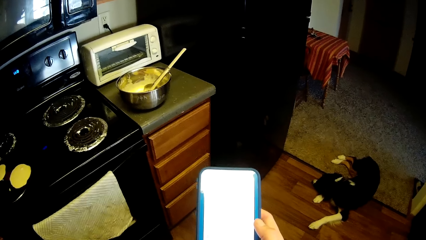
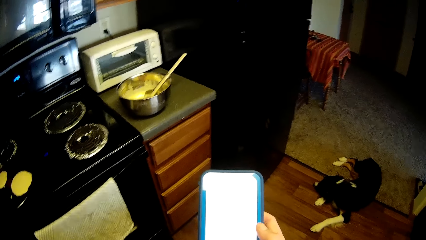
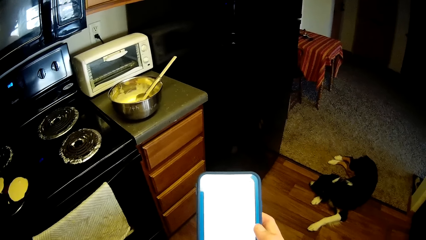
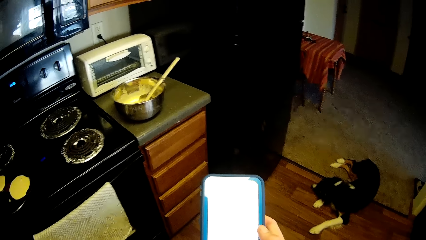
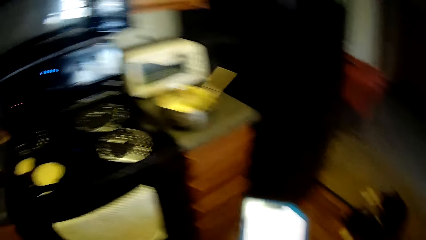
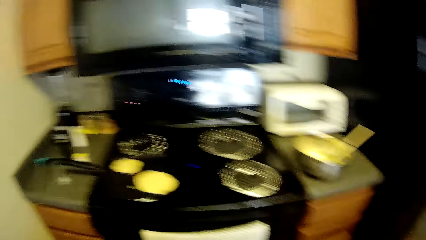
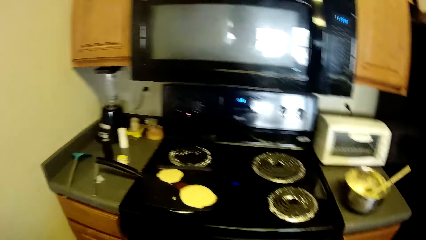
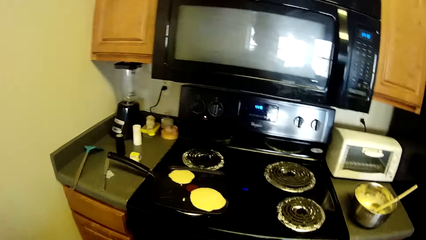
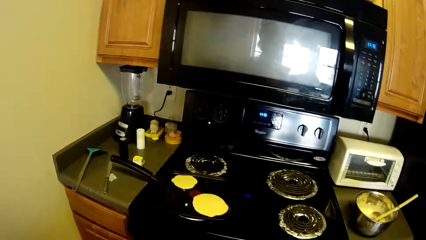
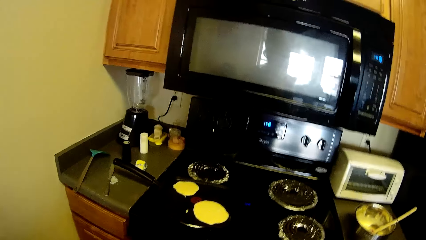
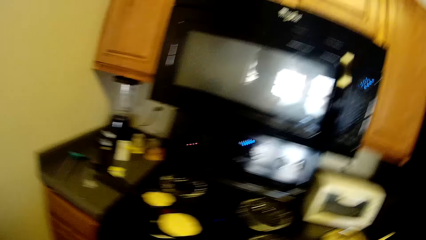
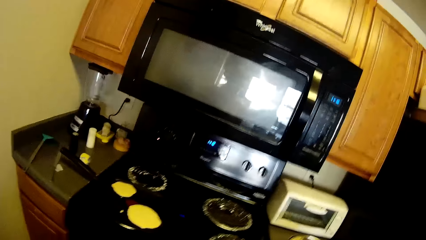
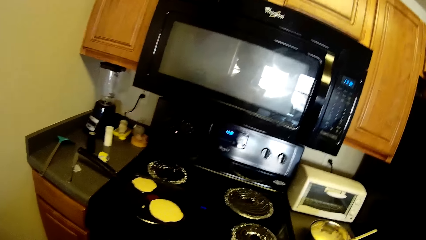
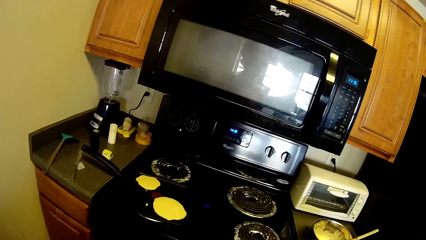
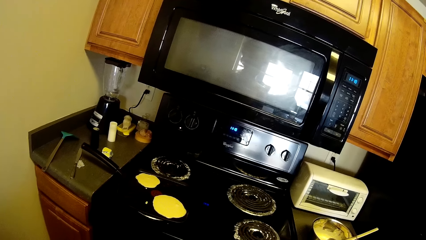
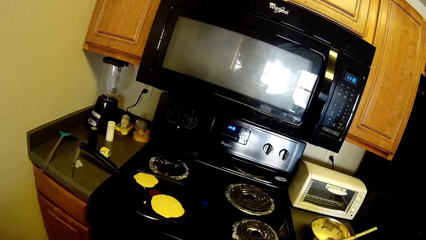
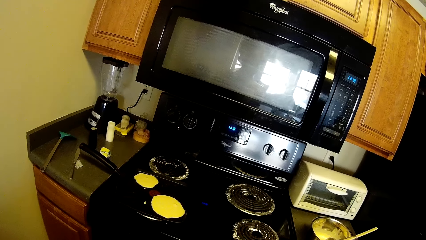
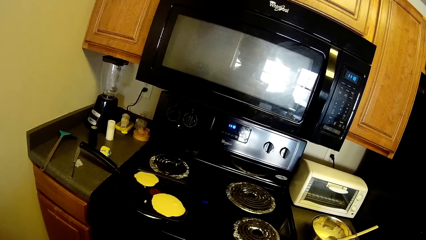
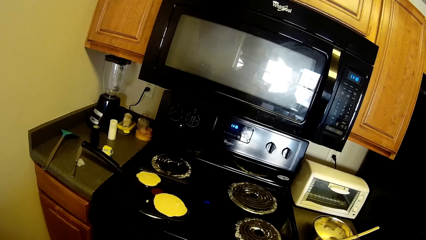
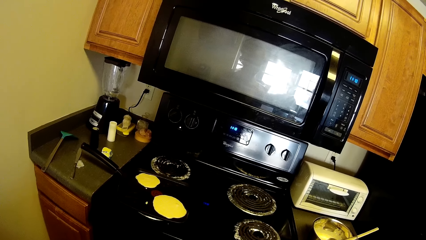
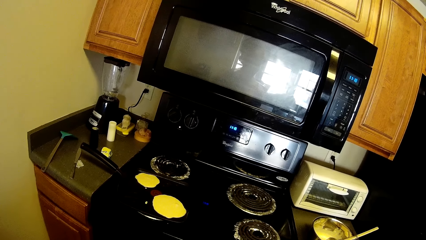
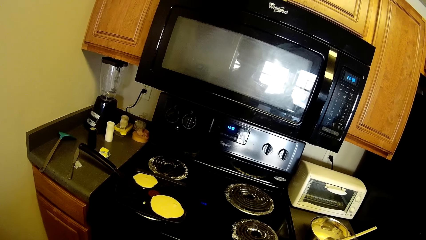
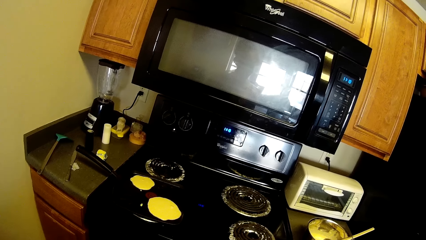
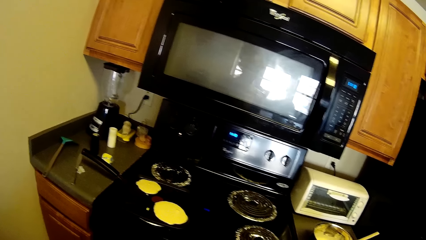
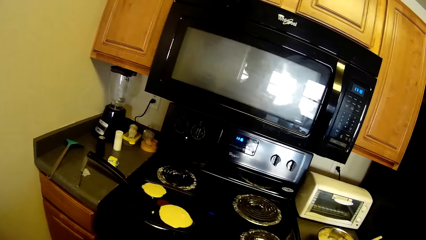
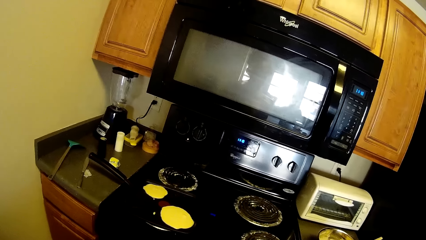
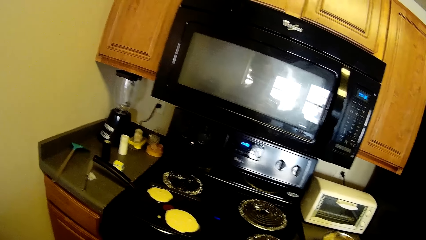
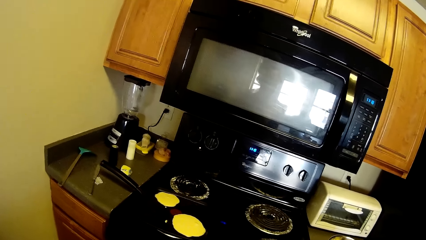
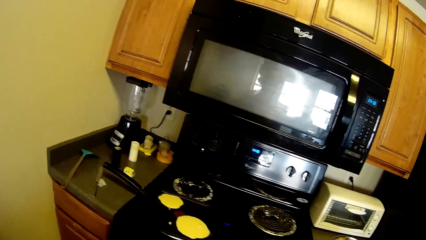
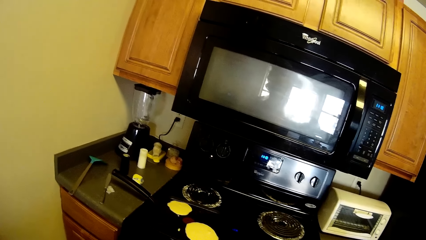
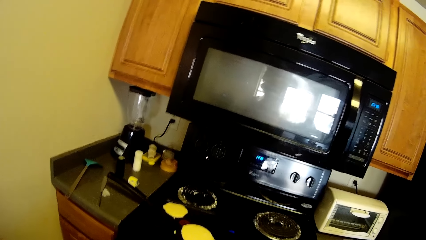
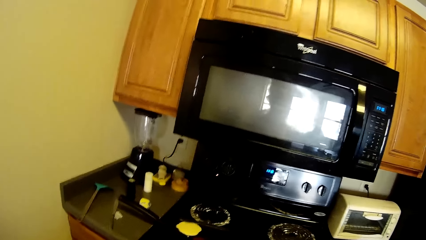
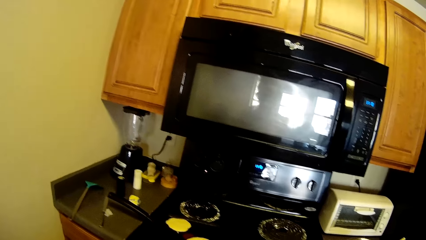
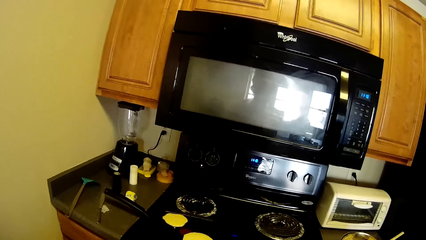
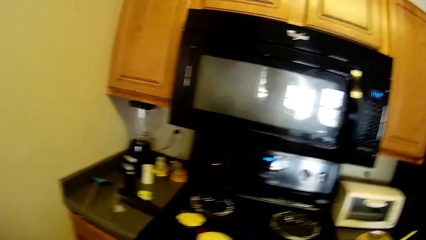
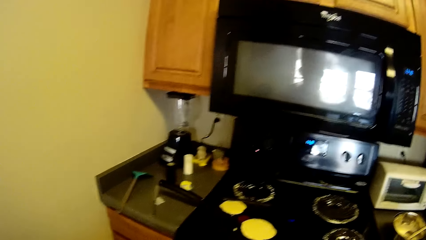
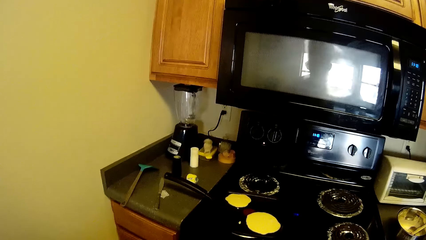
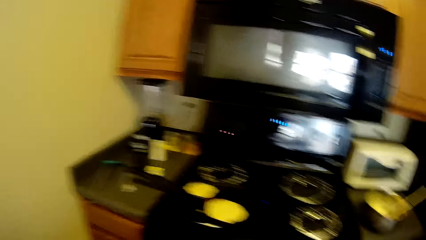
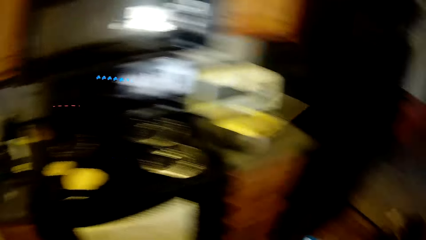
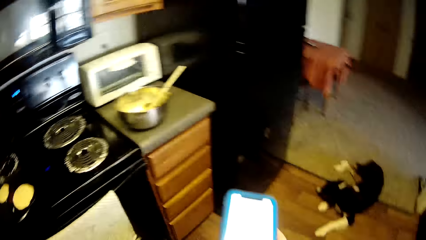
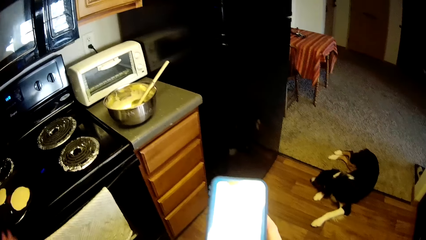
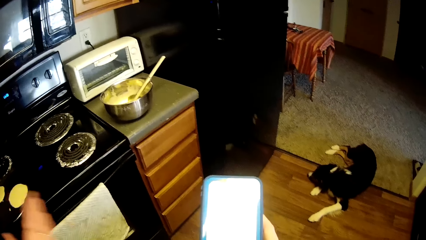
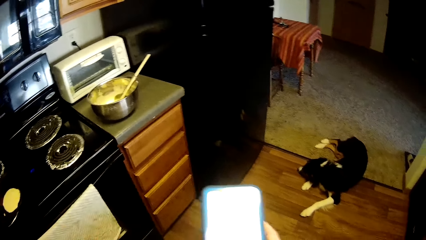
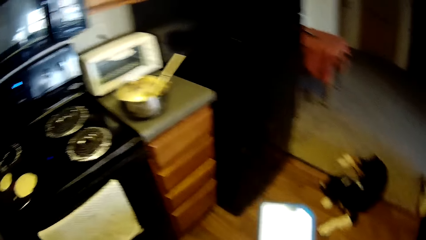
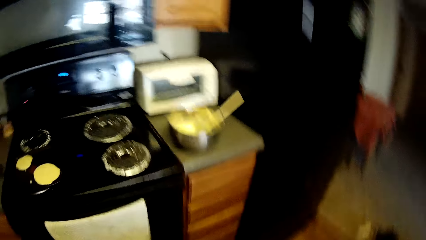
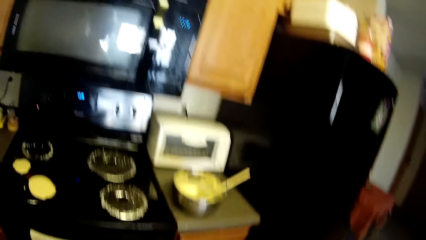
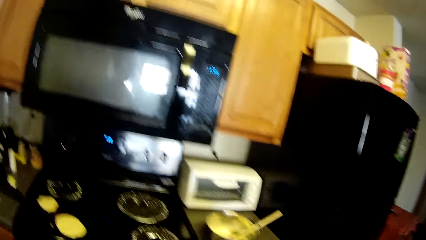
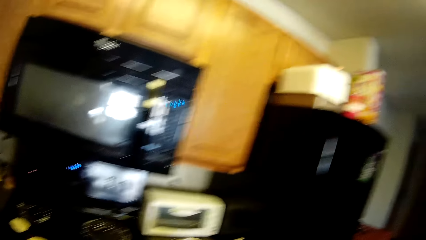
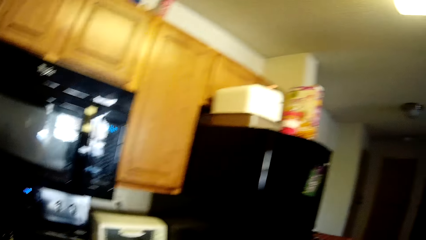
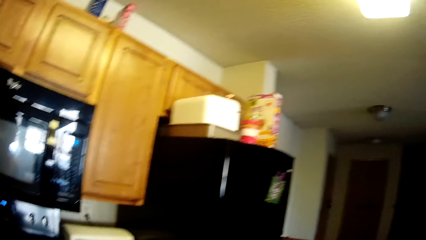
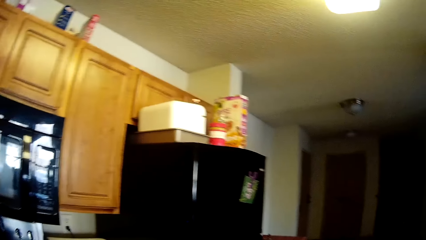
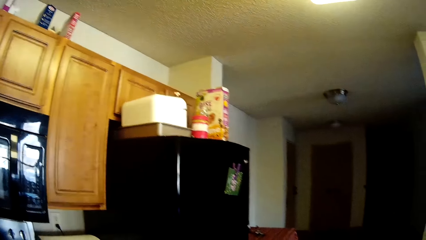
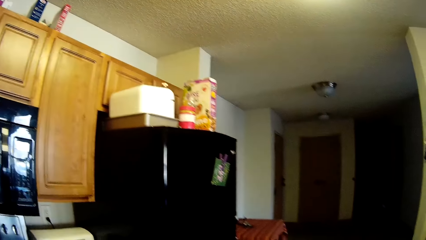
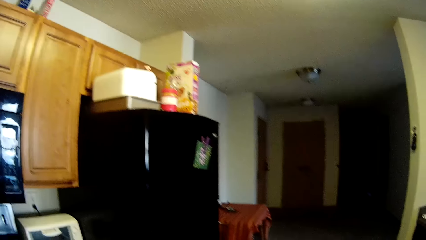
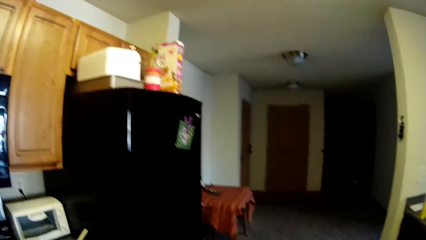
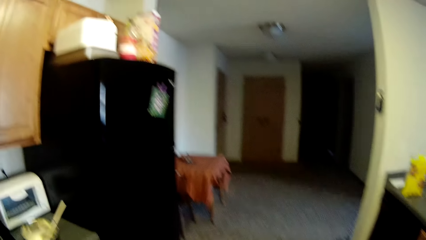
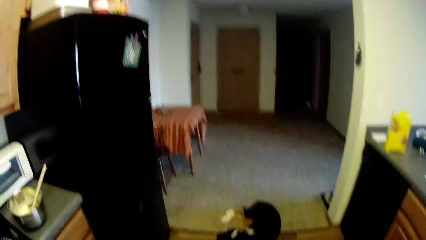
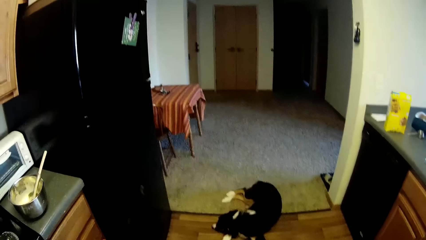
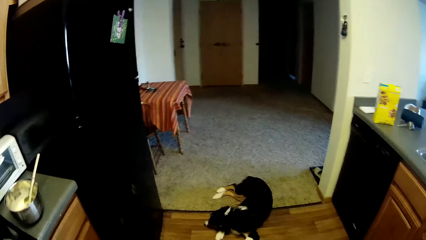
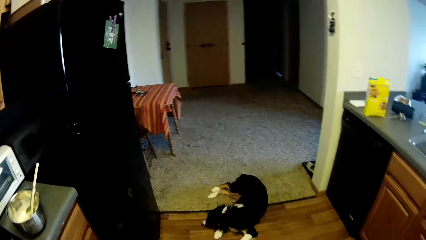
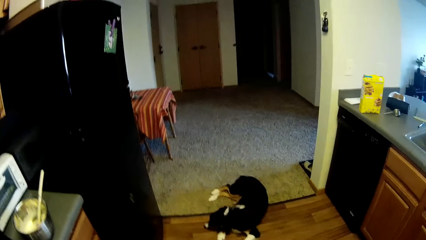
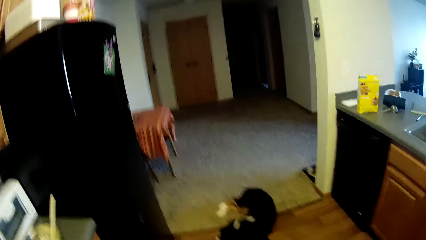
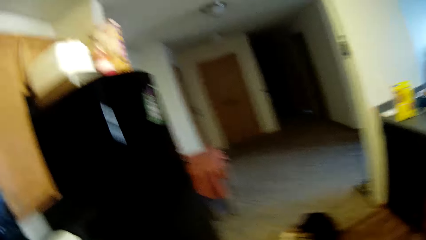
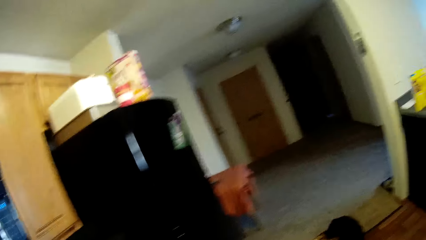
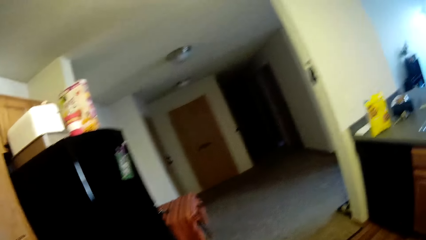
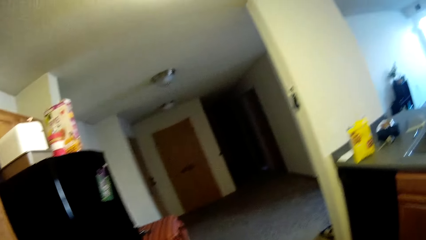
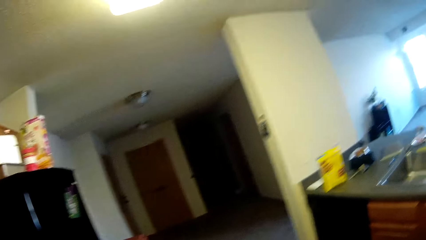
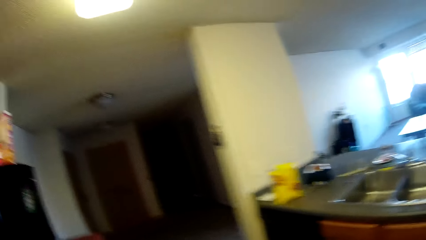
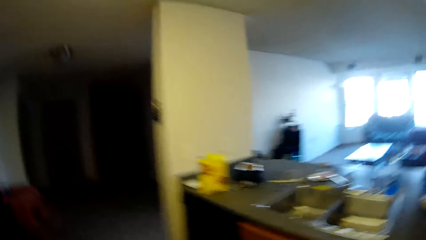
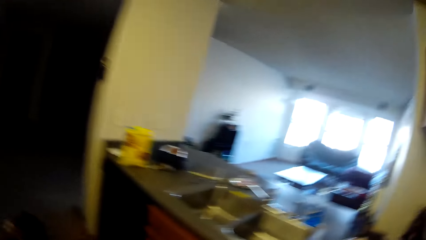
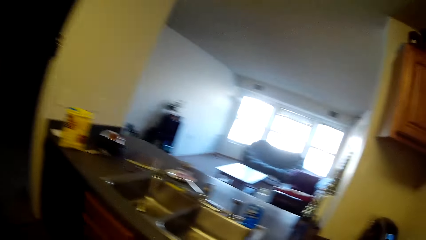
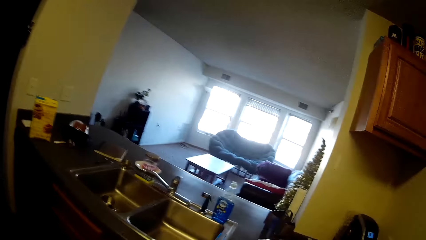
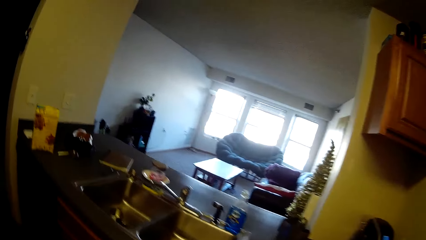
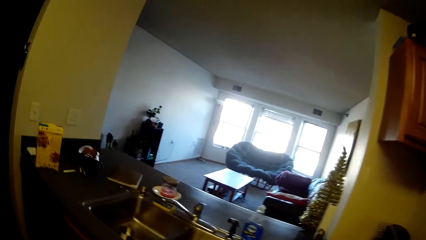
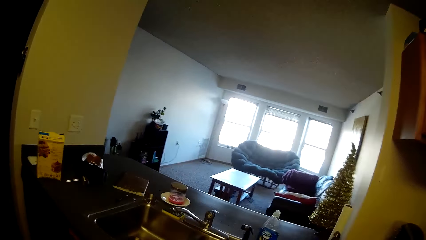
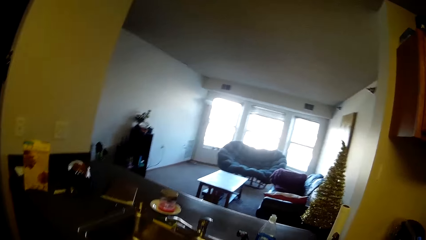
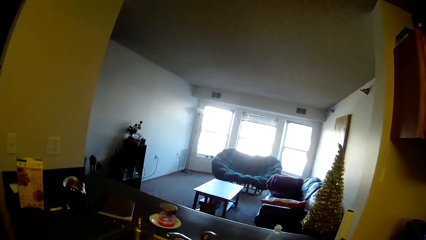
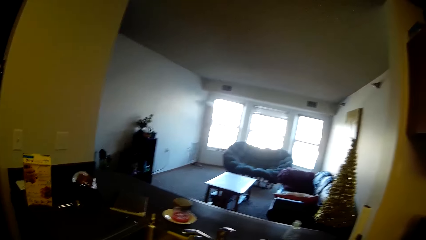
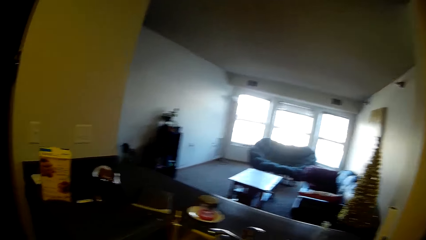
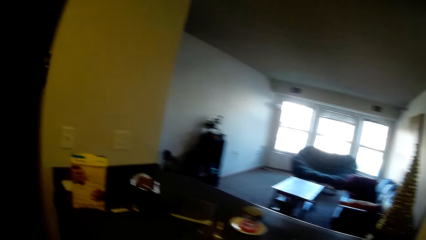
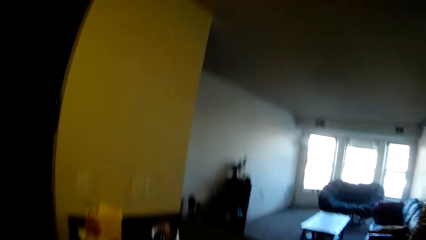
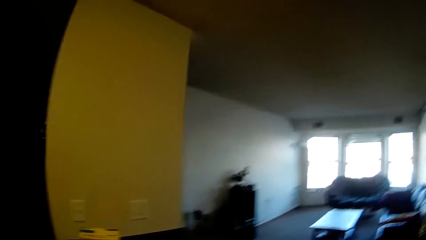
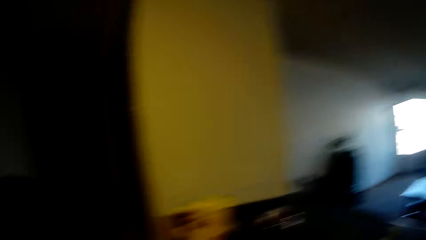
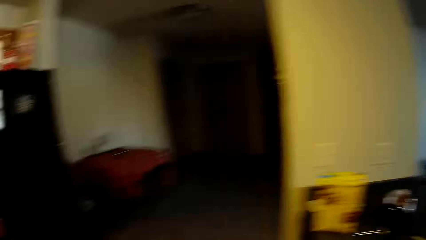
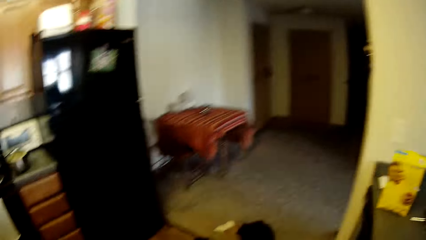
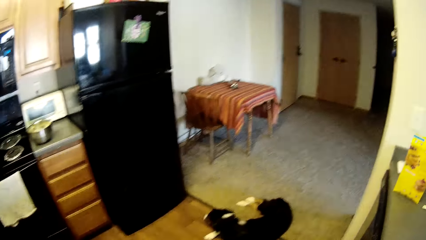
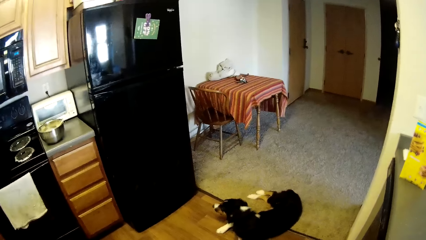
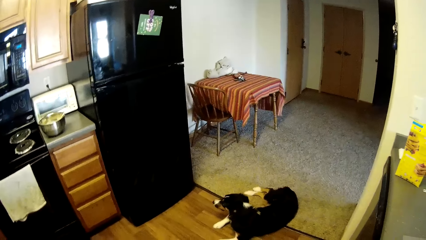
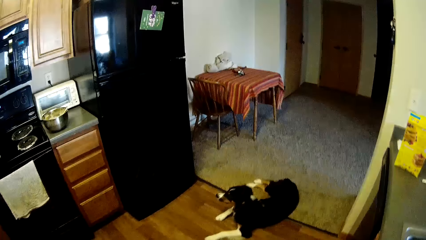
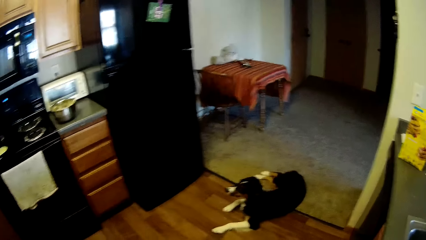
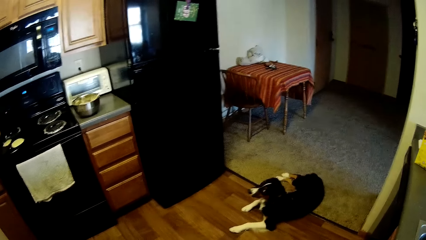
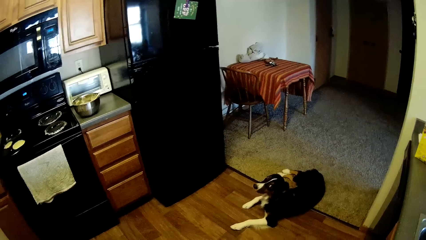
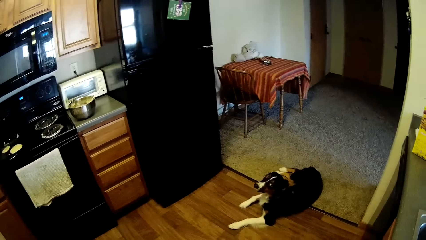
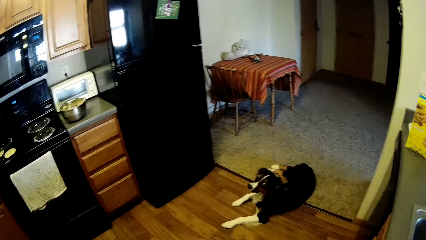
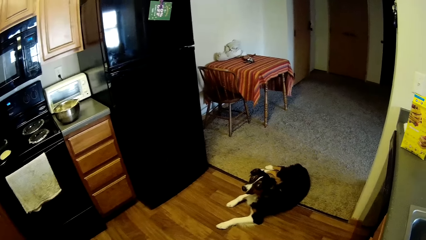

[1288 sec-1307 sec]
The camera wearer looks towards the crepe pan on the gas cooker. She drops her left hand. She looks around the kitchen. She moves towards the sink.
